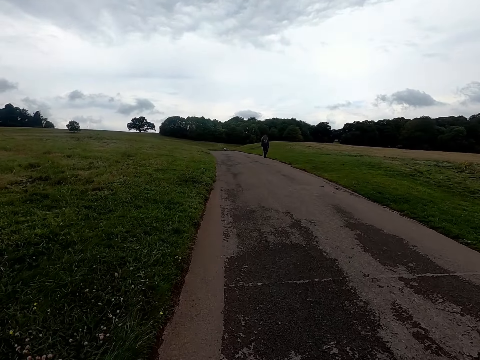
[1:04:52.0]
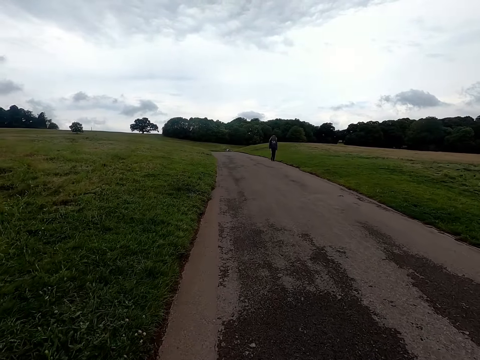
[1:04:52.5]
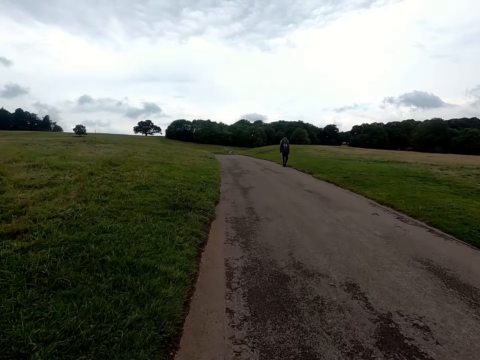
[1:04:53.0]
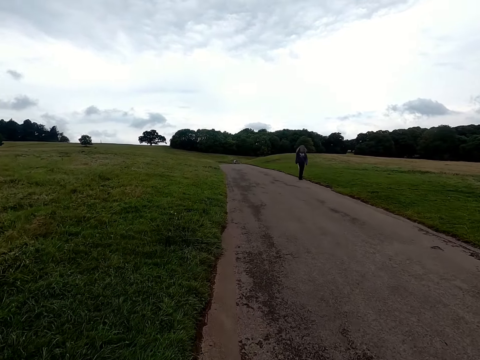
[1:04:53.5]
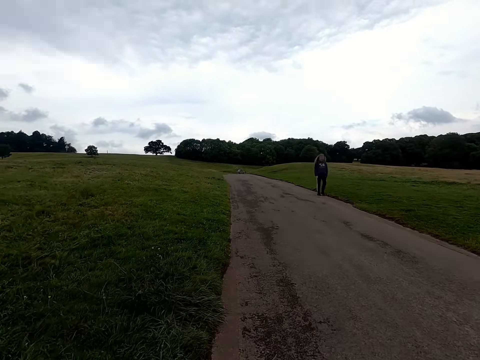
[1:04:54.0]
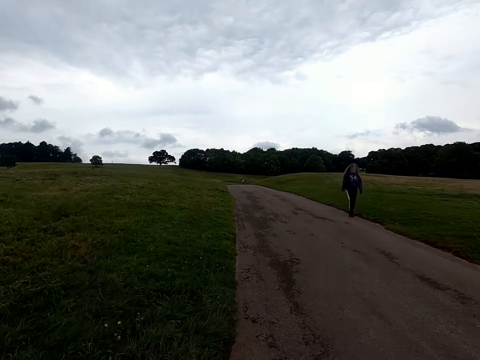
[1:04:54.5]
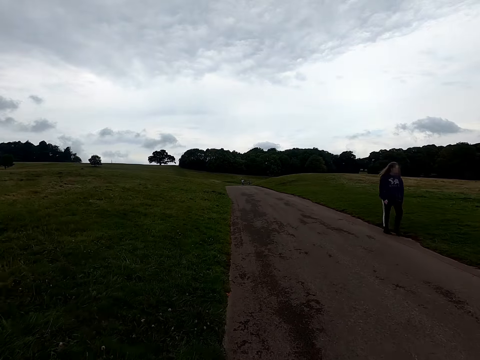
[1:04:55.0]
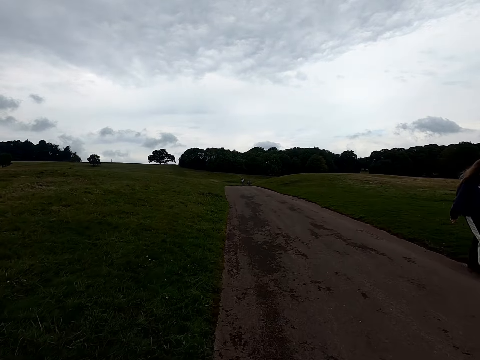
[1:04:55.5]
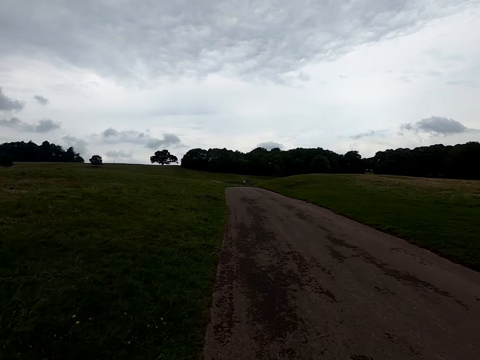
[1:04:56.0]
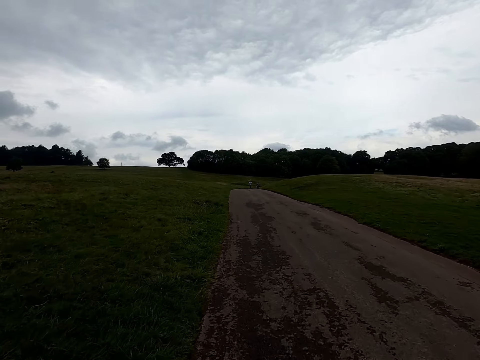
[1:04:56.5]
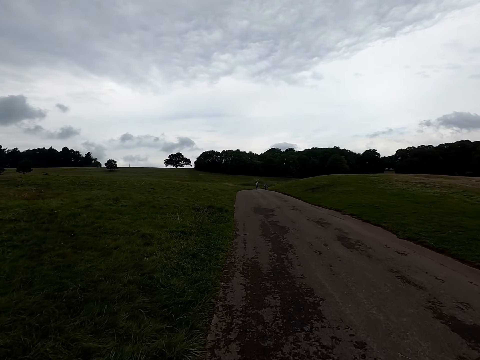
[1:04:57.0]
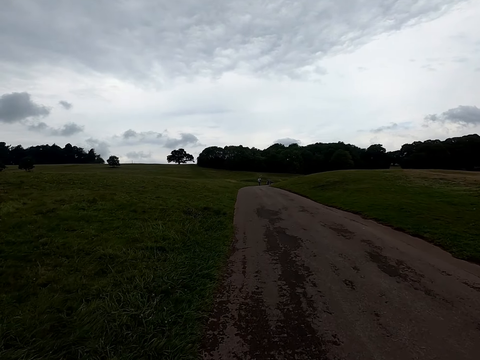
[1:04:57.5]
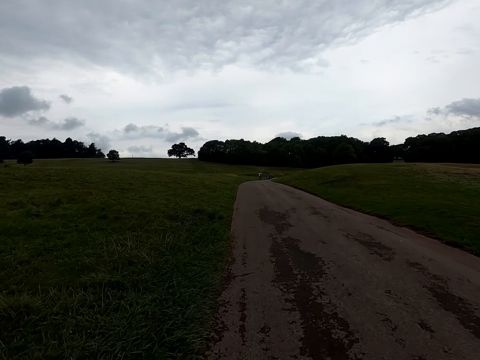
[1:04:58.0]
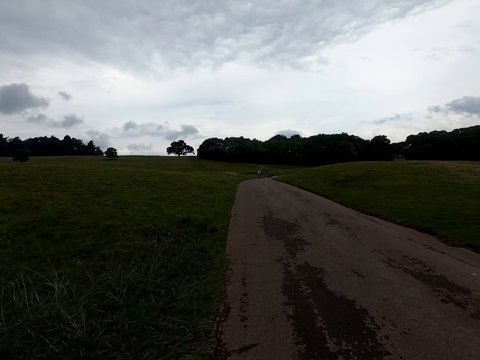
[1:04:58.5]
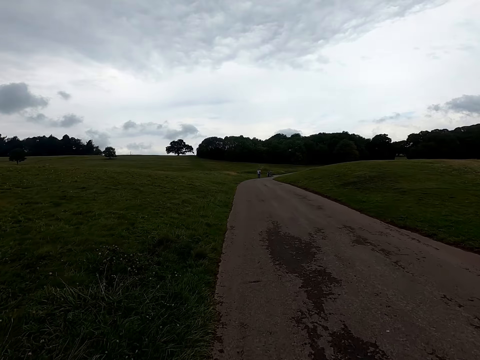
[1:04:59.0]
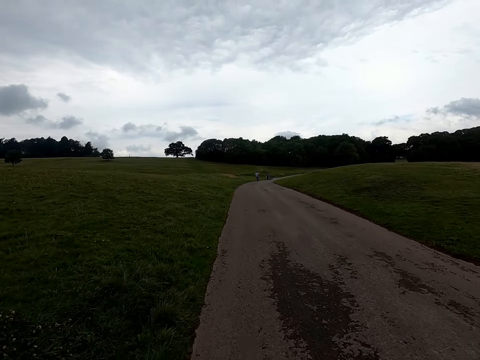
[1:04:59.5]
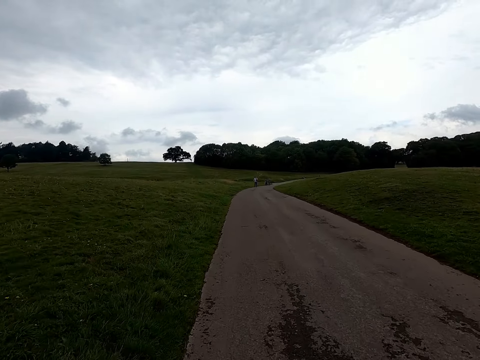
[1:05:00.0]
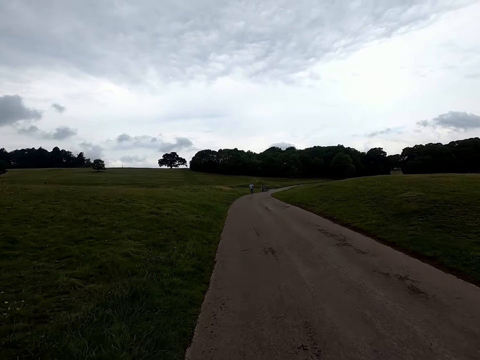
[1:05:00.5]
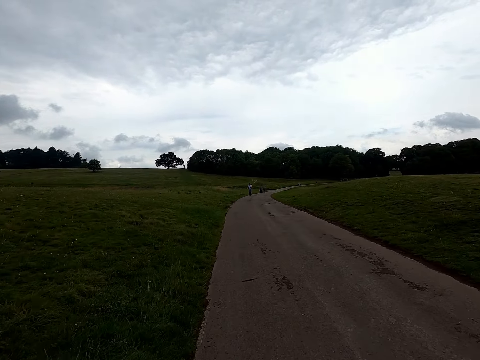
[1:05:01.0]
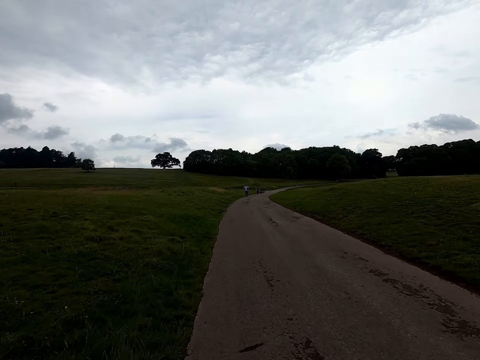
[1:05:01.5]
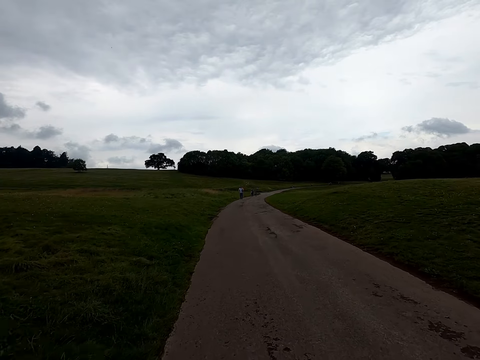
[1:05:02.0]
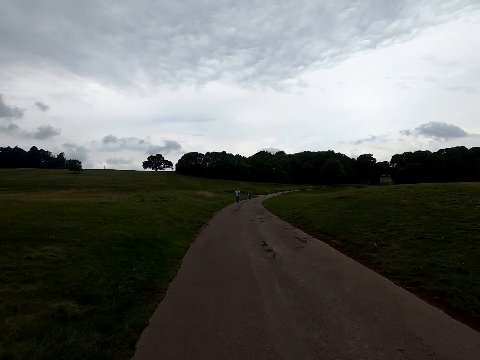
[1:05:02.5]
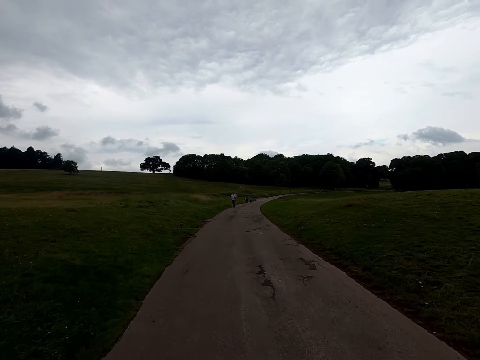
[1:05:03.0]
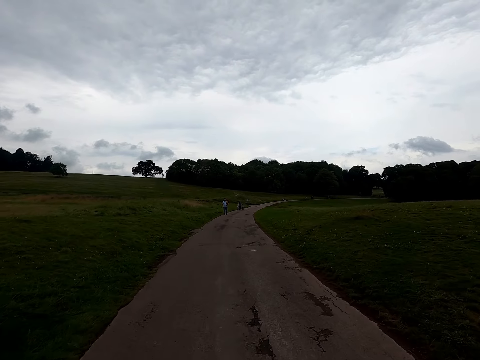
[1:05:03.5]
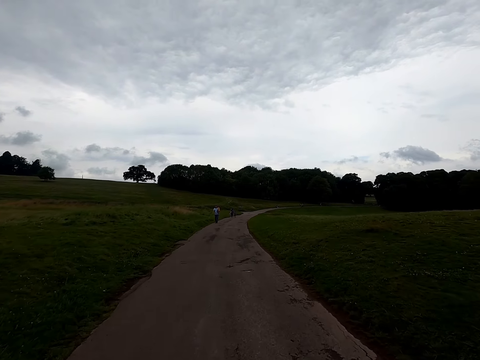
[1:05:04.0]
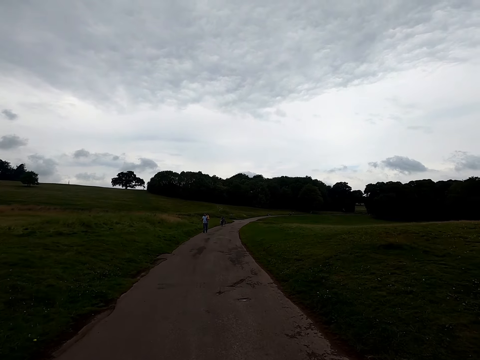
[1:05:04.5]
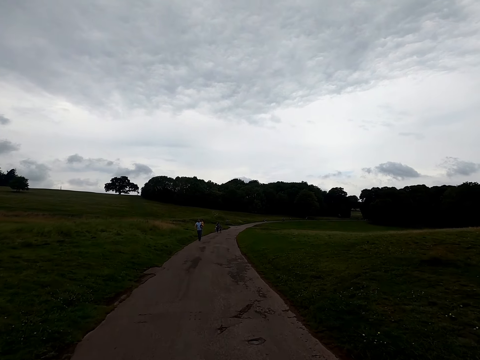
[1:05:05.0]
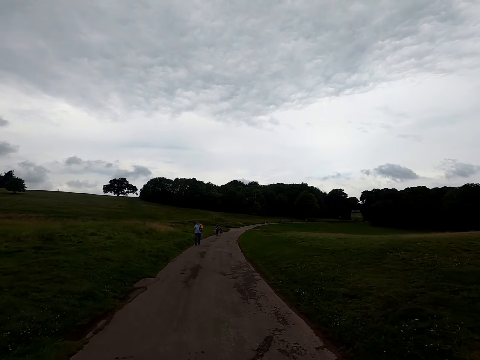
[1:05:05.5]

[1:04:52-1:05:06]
The camera wearer rides past a woman.

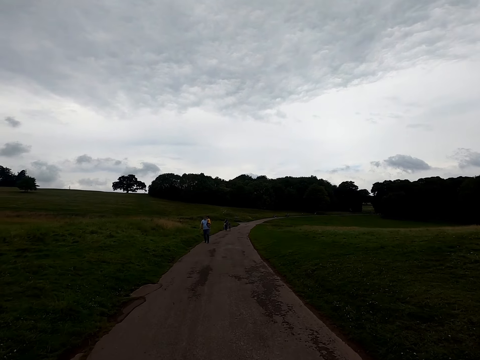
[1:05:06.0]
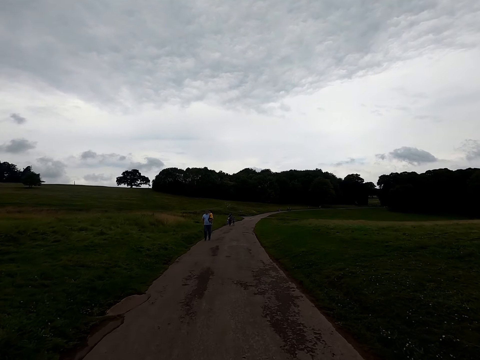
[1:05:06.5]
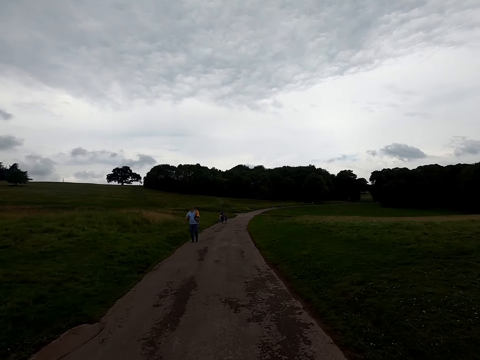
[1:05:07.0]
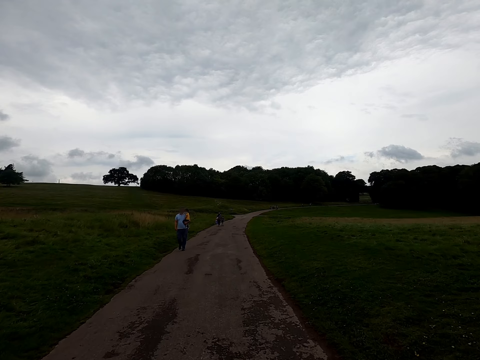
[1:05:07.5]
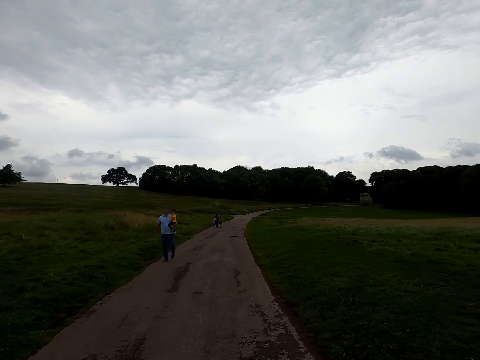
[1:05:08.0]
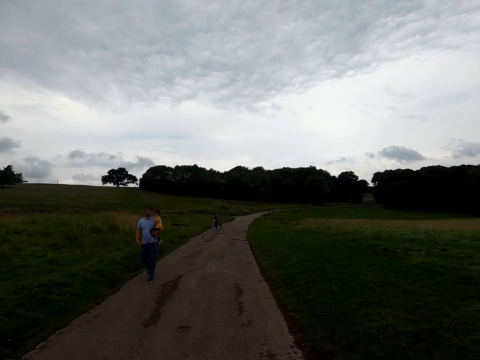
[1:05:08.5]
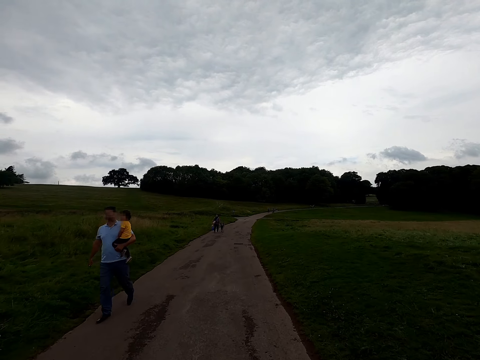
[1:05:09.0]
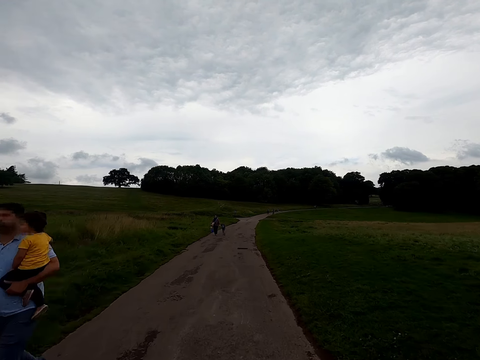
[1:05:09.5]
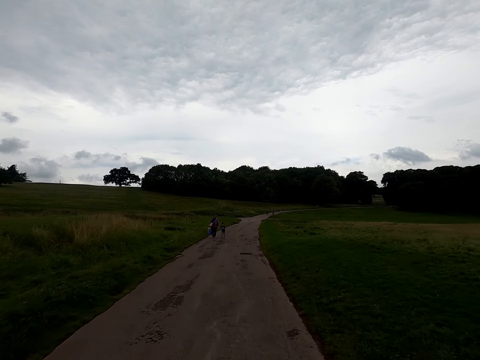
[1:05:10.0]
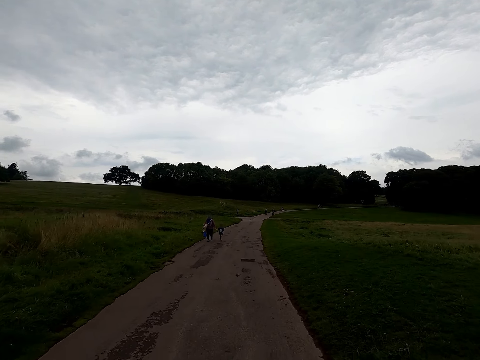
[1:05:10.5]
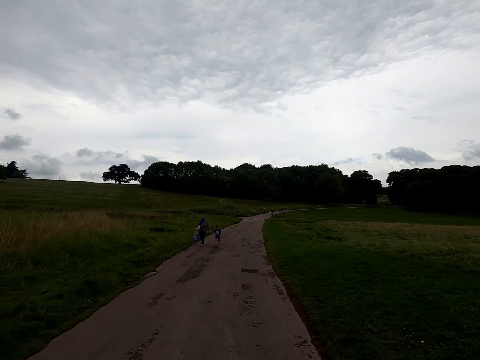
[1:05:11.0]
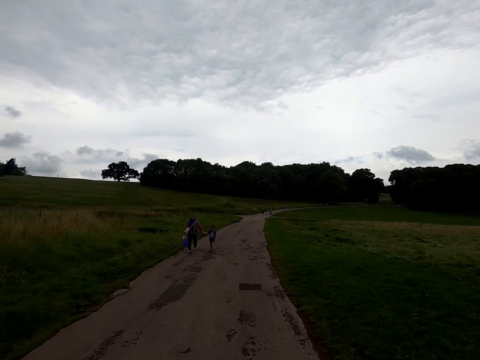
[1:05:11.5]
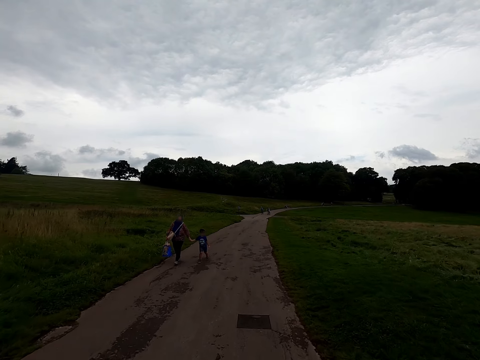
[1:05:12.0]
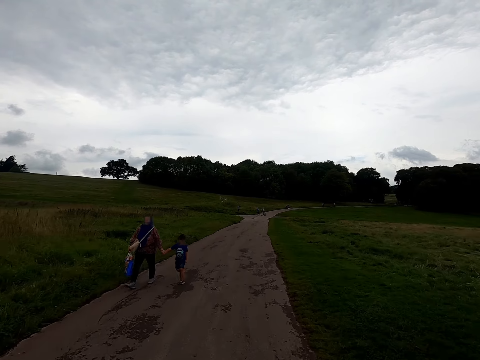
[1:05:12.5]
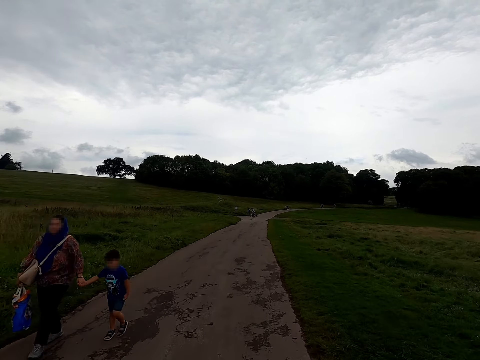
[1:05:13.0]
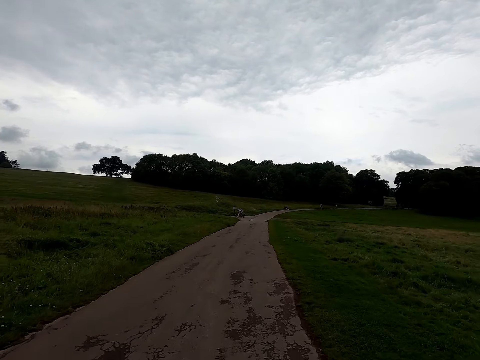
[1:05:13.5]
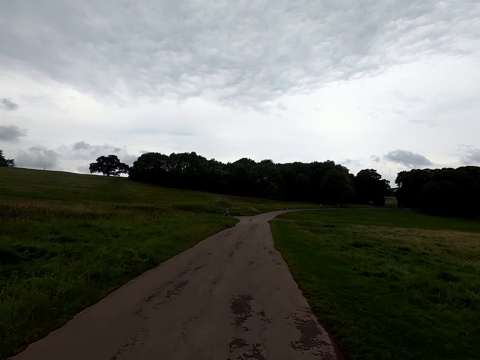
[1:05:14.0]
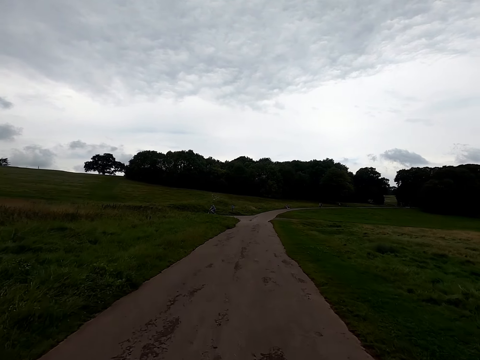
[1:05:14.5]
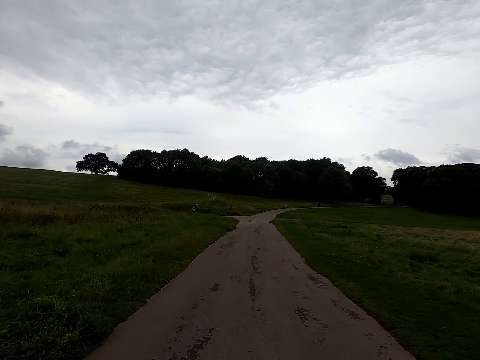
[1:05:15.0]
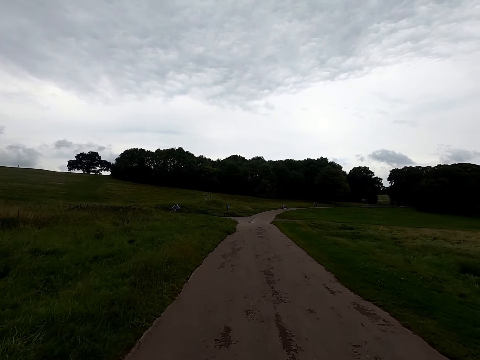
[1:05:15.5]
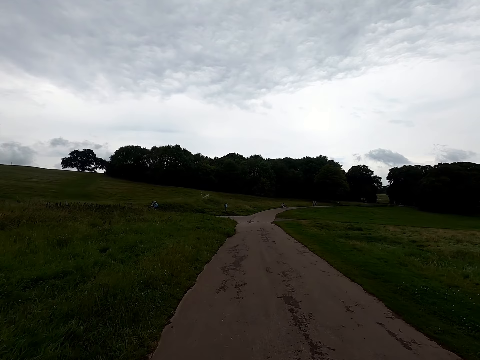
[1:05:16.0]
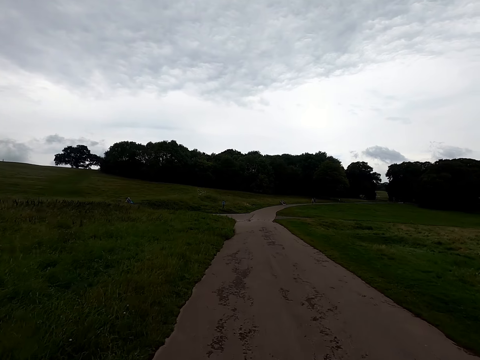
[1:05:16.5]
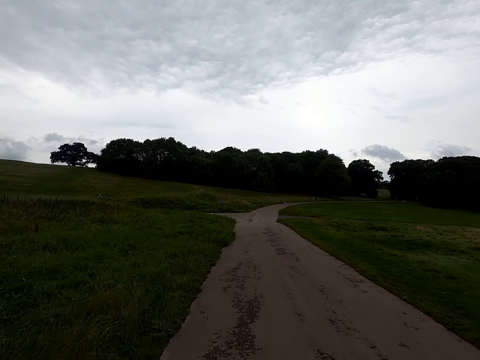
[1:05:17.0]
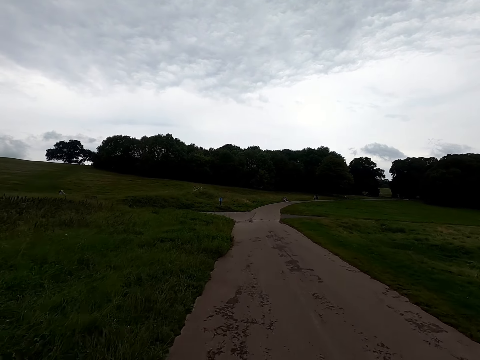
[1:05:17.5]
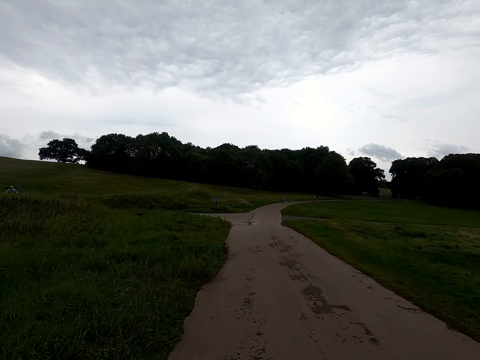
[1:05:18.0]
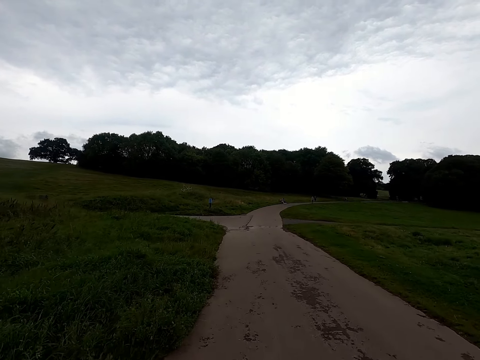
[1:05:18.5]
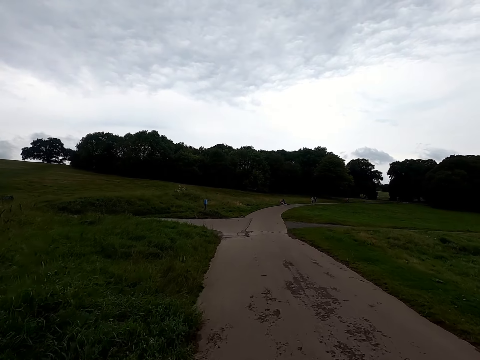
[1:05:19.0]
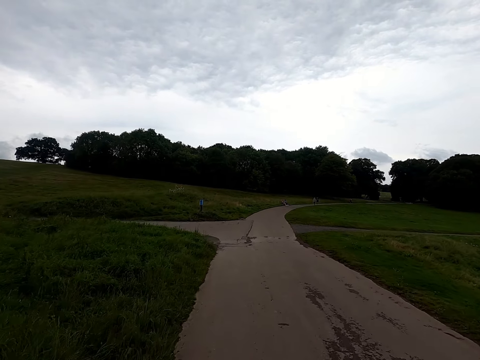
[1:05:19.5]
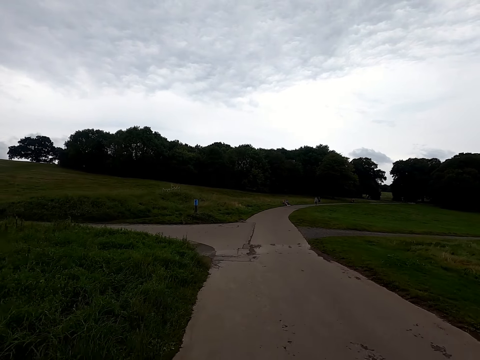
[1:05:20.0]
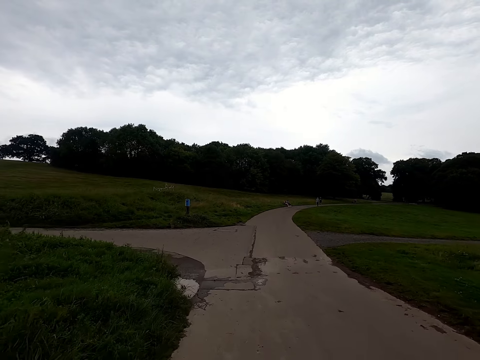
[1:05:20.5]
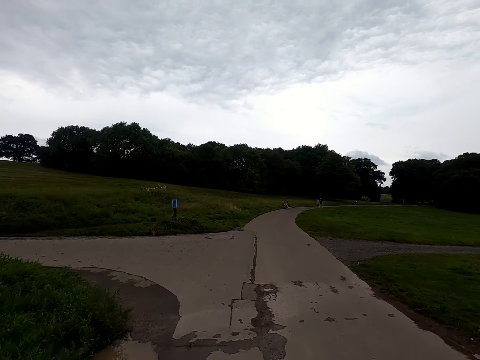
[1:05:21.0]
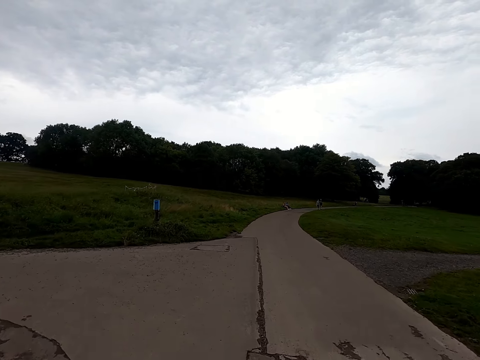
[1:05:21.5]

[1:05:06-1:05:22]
The camera wearer rides past a man and a baby. They ride past a woman and a boy.
